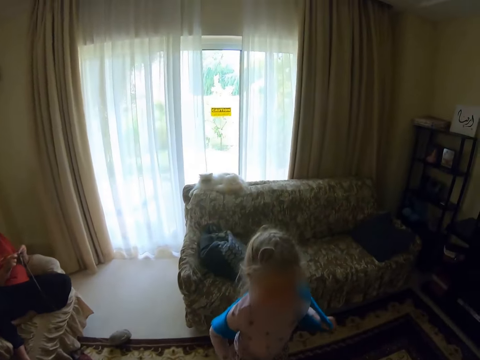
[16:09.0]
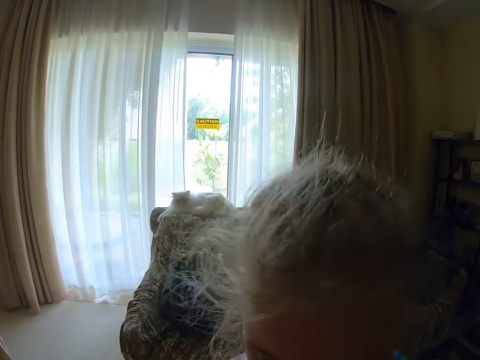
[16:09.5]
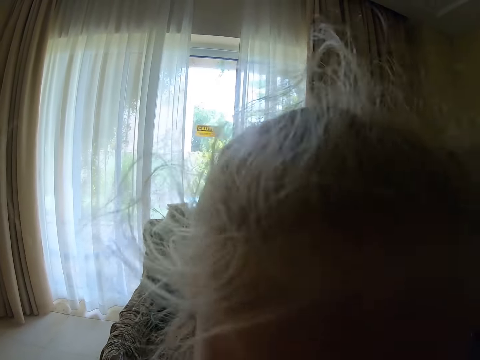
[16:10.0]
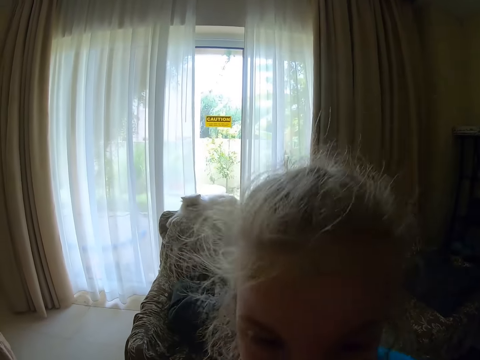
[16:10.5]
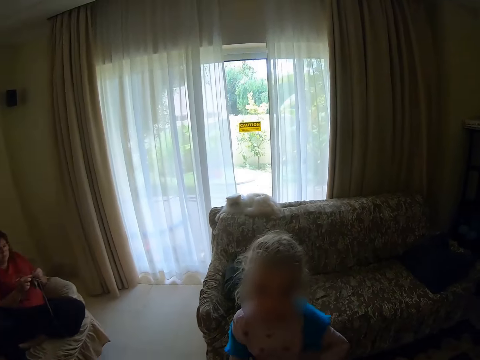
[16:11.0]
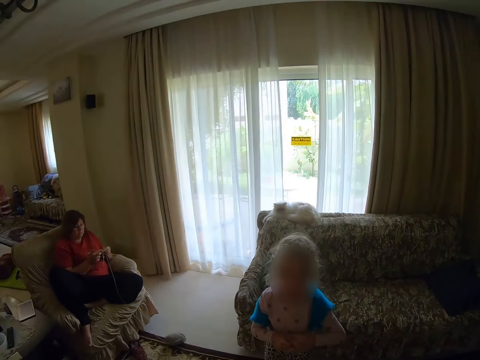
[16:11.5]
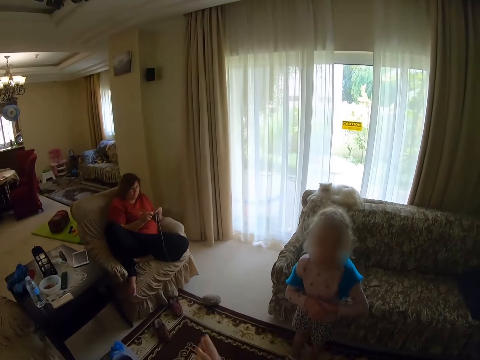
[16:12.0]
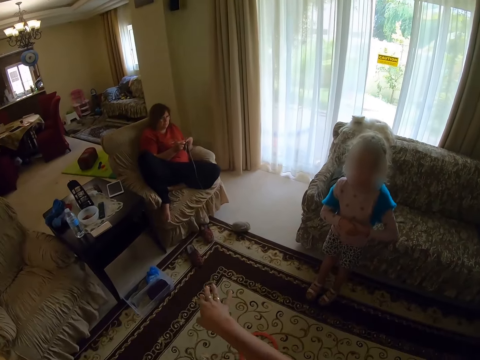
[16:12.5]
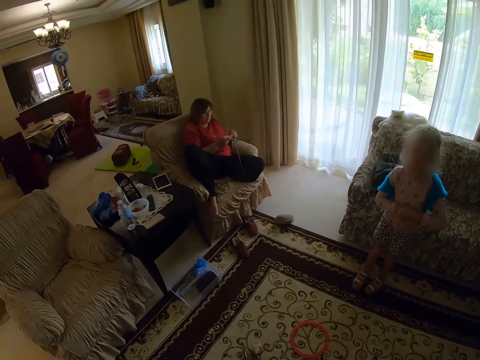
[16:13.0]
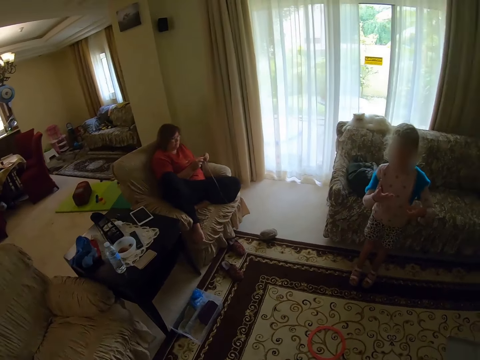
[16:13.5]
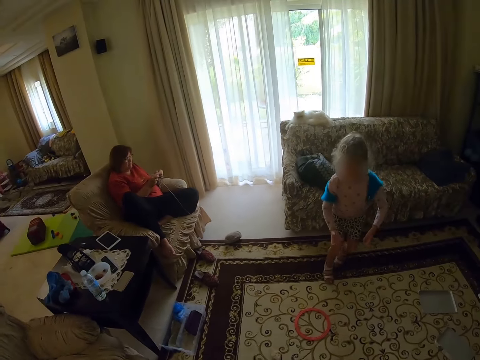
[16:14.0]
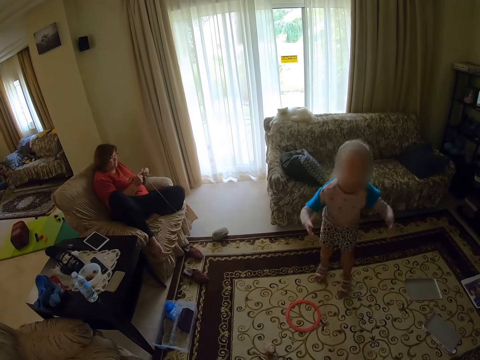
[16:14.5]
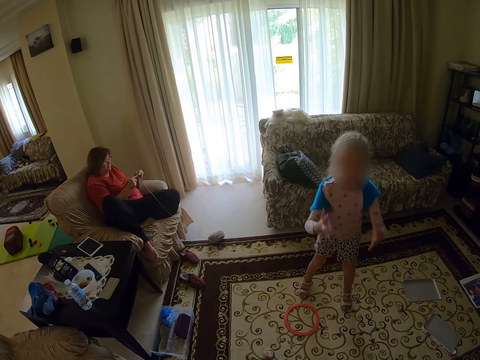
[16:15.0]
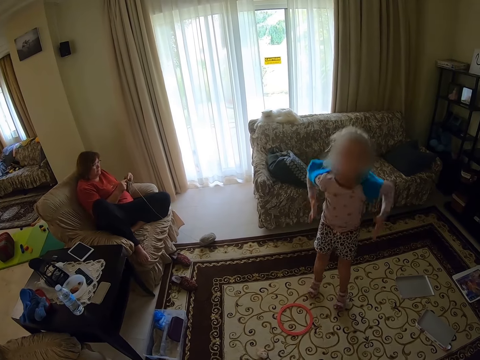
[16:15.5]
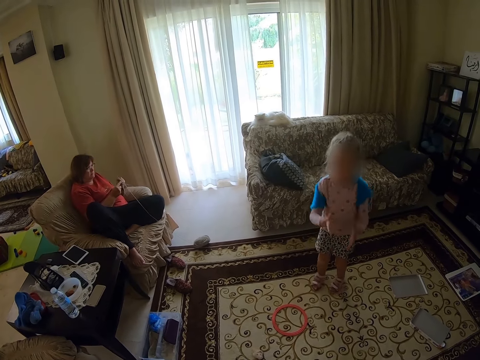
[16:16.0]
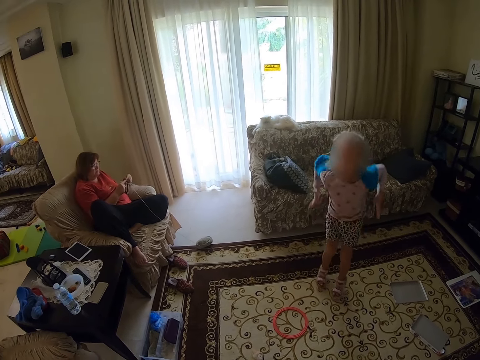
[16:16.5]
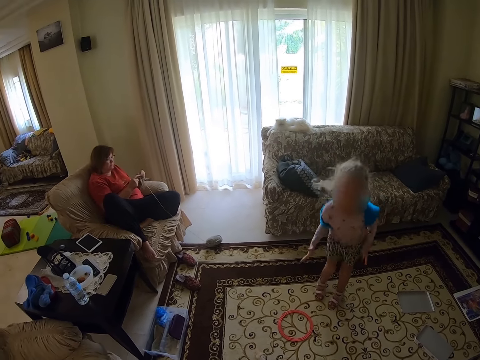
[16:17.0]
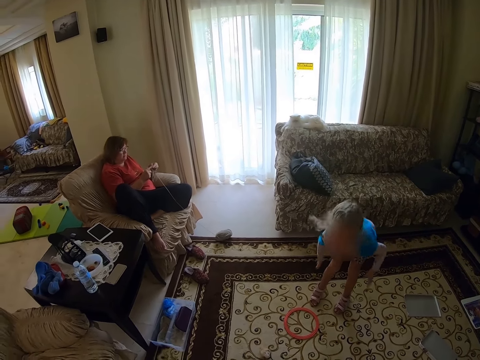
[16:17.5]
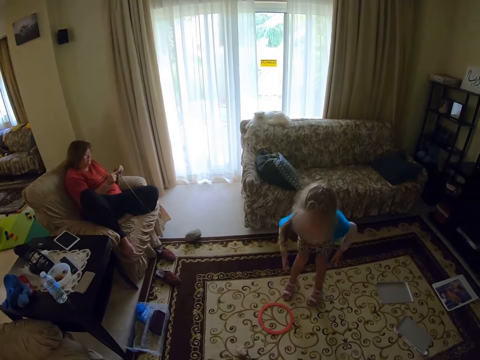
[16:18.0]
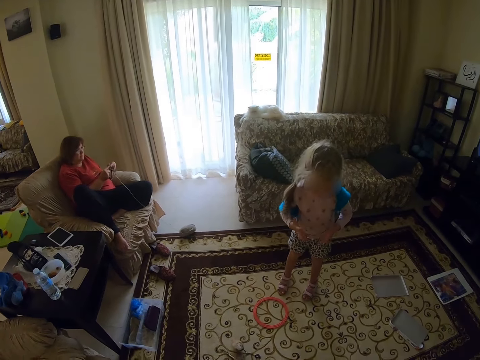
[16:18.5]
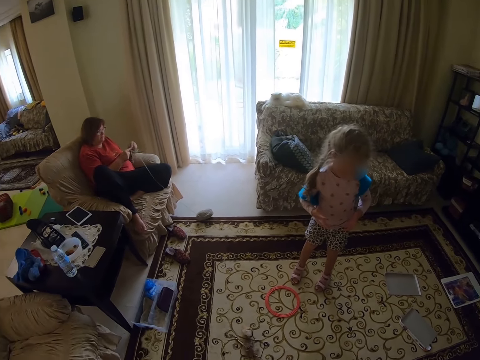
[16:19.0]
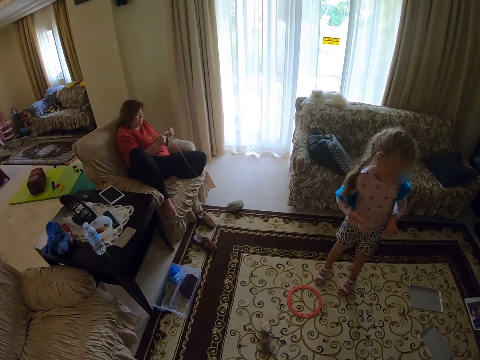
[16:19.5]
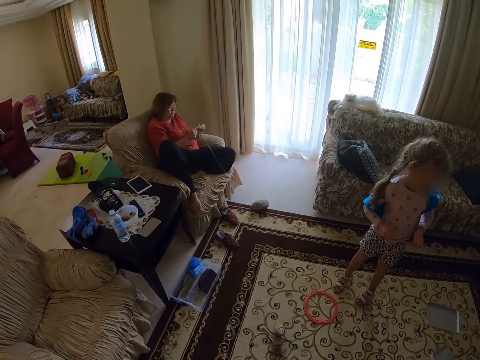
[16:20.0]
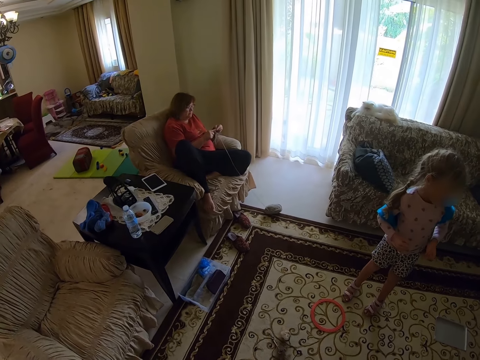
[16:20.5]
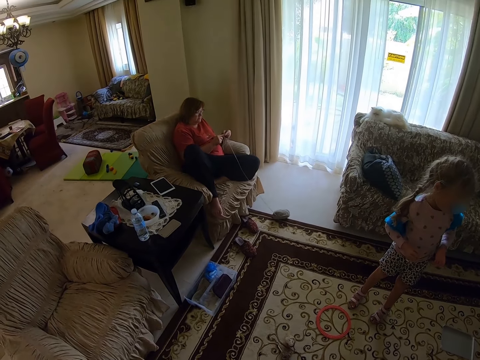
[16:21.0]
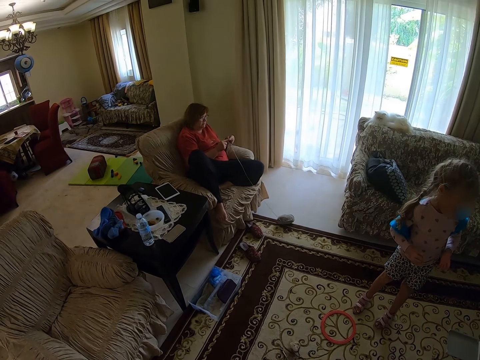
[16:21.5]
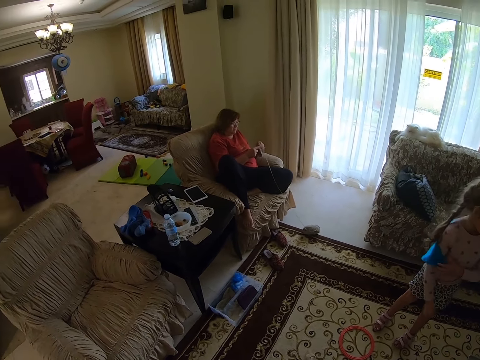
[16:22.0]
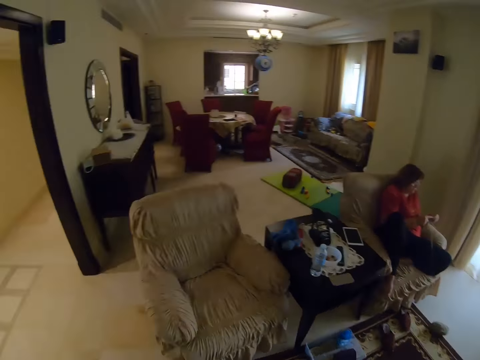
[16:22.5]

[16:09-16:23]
A person stands towards the camera wearer. The camera wearer dialogues to the person. They stretch their hand. The person jumps on the carpet. The person stands.

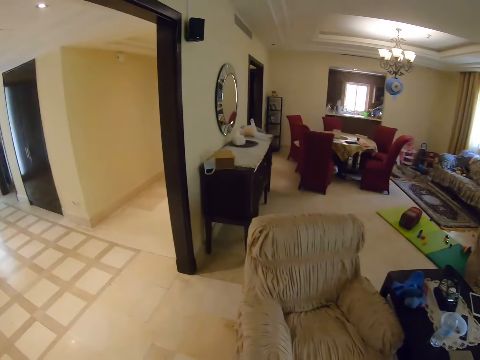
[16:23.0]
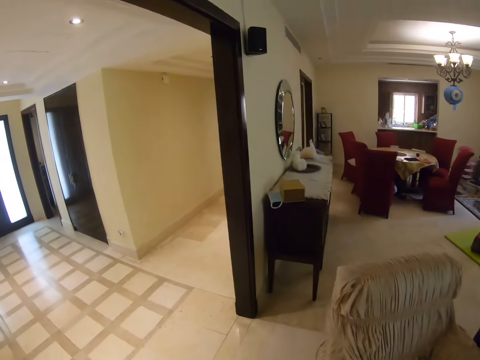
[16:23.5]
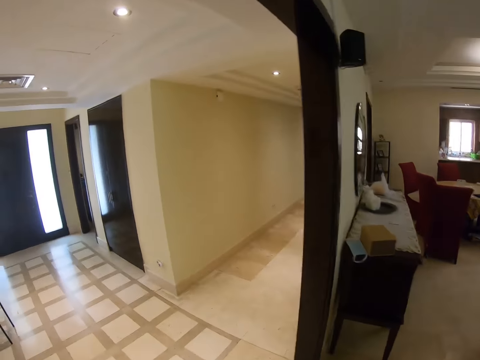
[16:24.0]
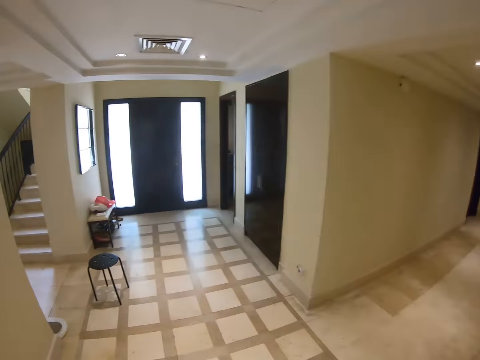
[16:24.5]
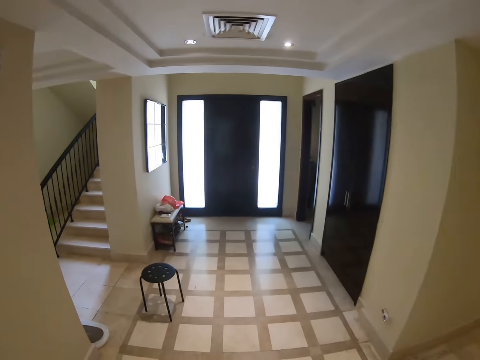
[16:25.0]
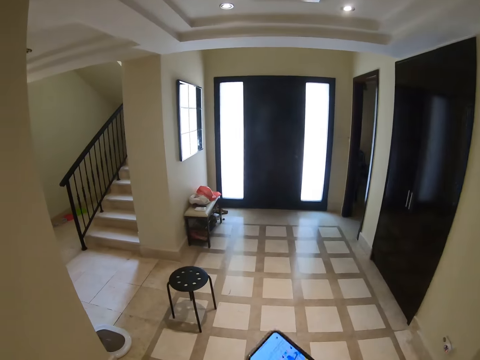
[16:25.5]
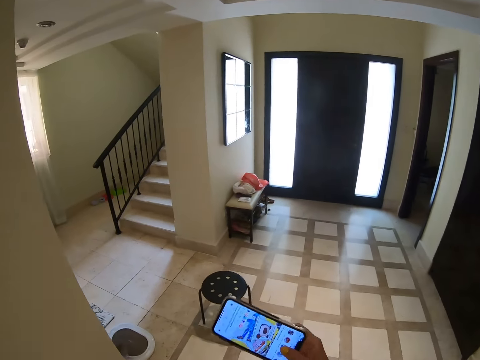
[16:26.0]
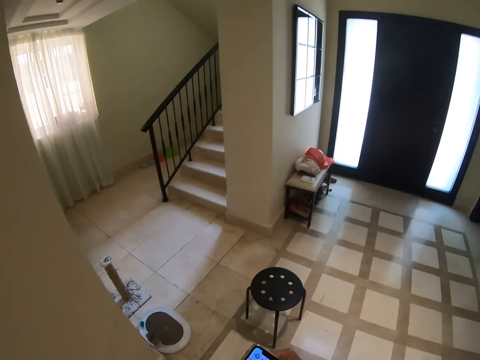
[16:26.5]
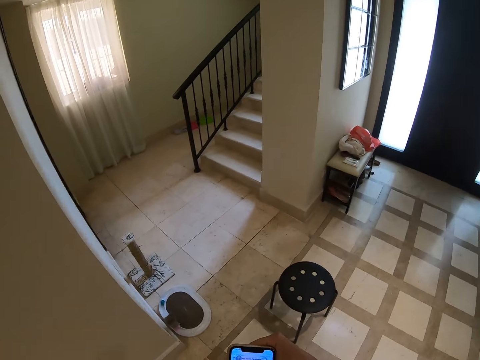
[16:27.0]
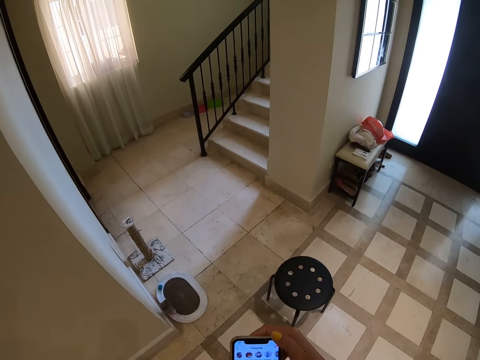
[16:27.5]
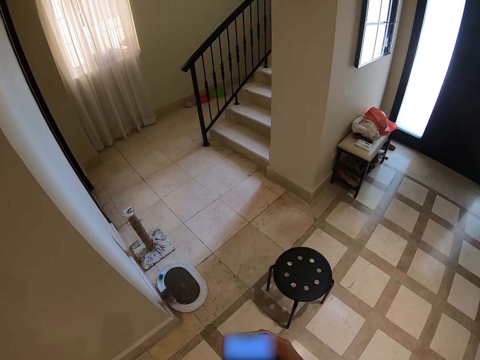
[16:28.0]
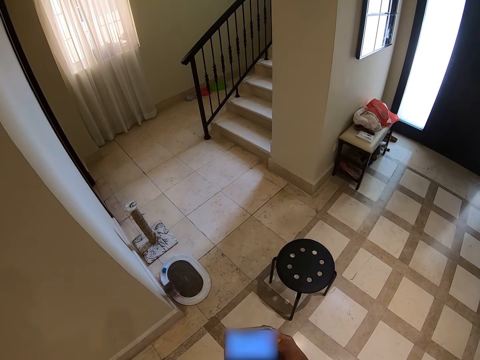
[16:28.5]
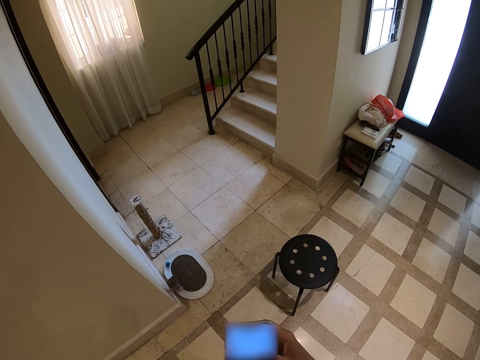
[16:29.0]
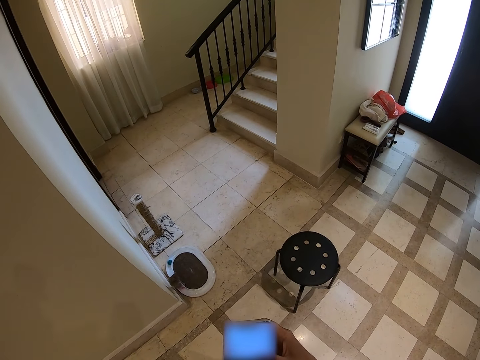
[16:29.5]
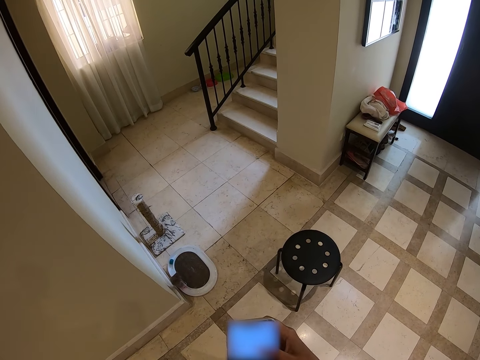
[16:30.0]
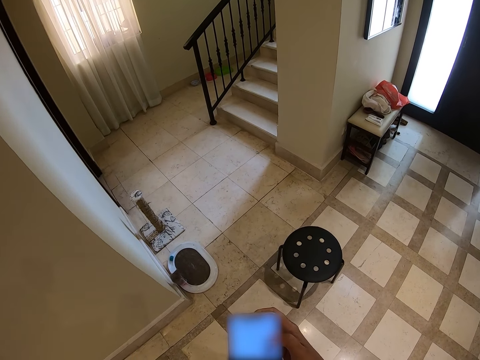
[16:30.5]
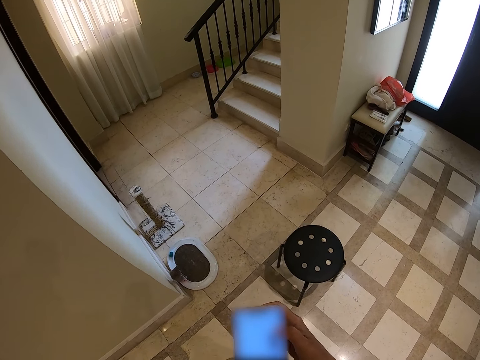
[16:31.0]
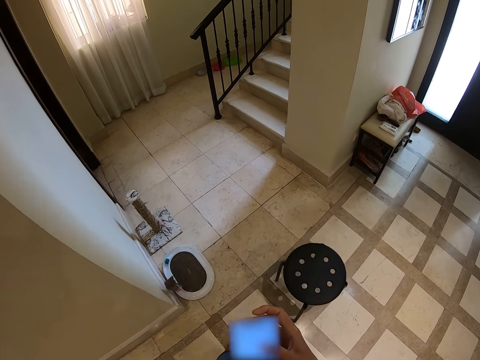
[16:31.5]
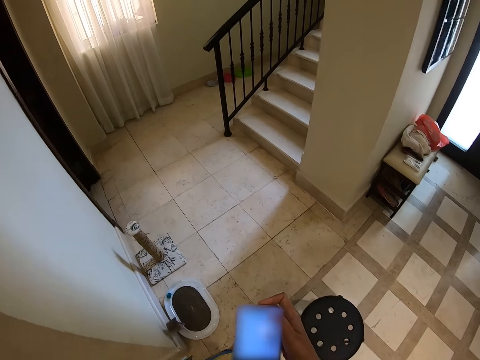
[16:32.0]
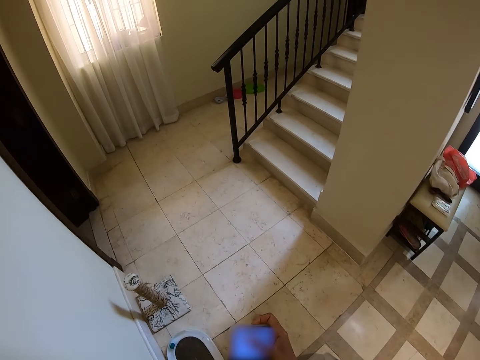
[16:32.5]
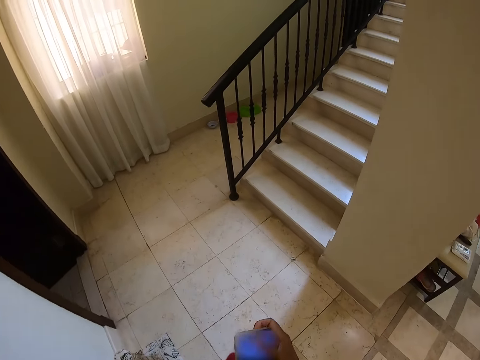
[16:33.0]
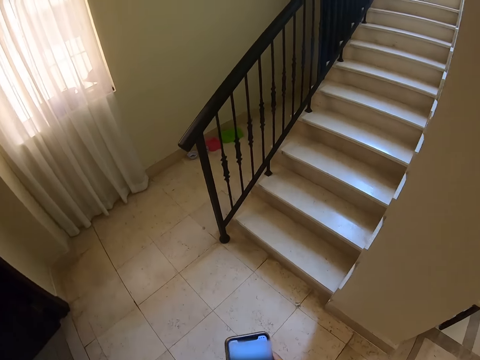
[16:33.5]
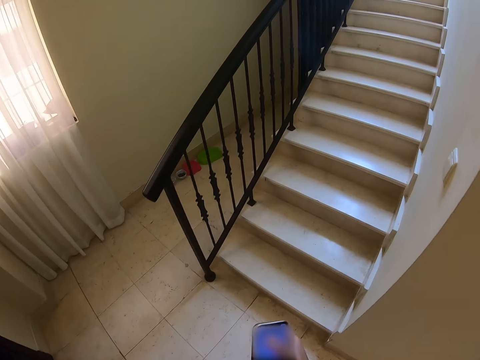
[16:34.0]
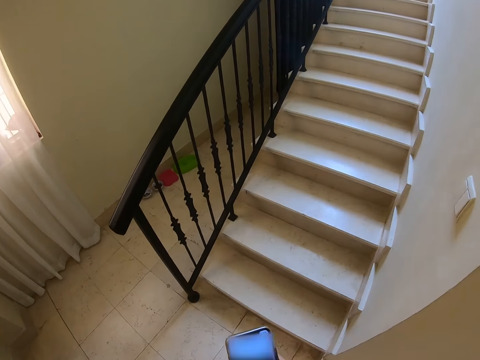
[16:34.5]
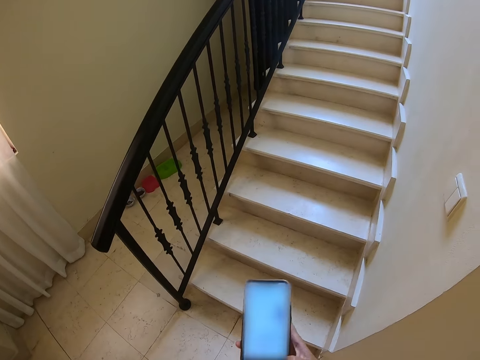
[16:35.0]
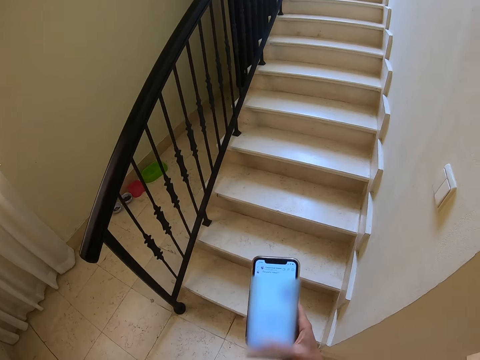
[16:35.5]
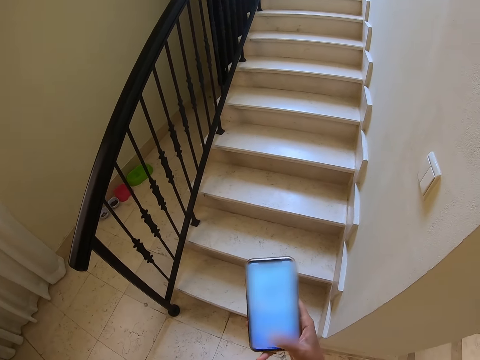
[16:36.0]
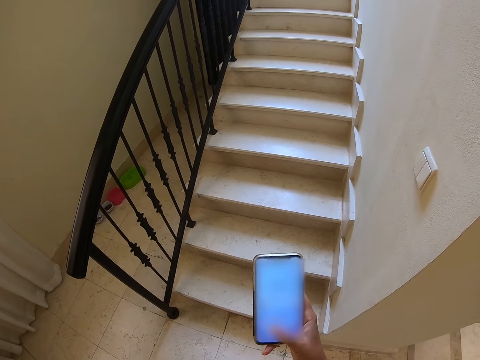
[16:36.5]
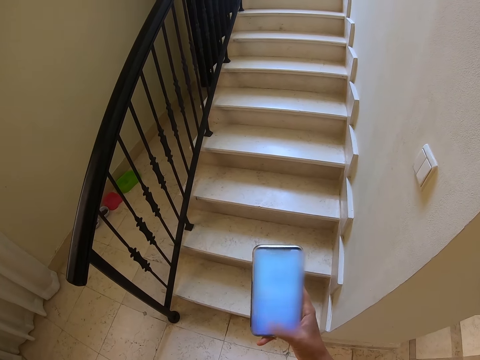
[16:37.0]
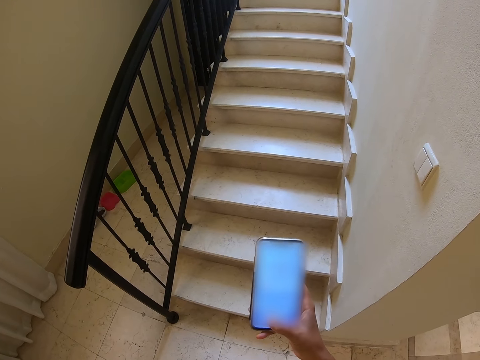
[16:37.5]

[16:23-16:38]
The camera wearer walks around the house. They hold a phone. They dial the phone. They look at the phone. They walk around the house and dial the phone. They stand beside the stairs.
